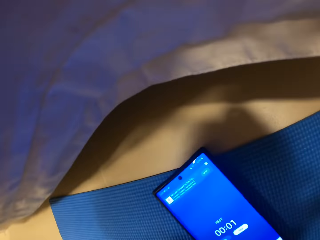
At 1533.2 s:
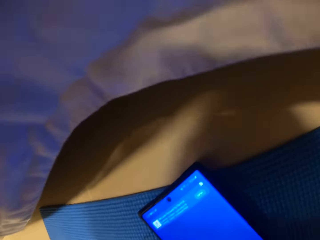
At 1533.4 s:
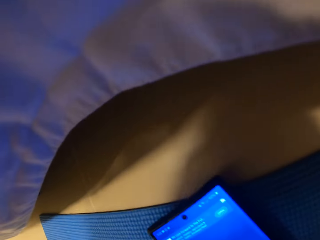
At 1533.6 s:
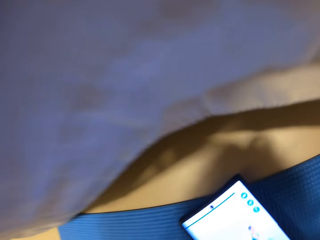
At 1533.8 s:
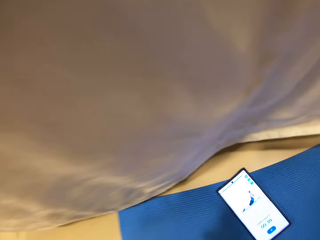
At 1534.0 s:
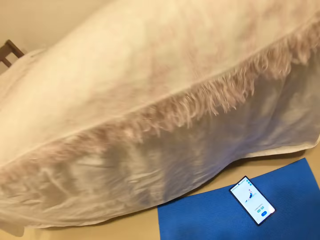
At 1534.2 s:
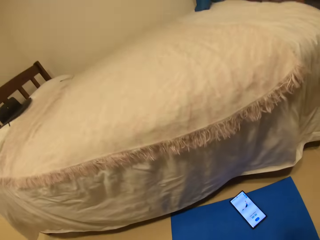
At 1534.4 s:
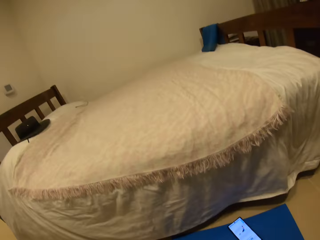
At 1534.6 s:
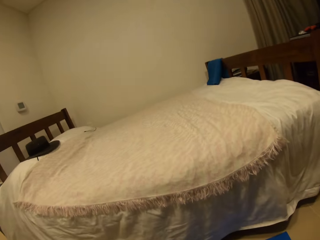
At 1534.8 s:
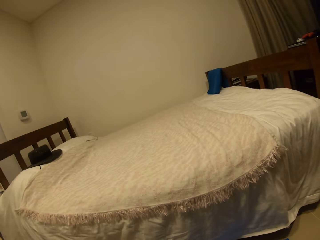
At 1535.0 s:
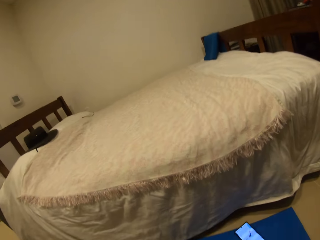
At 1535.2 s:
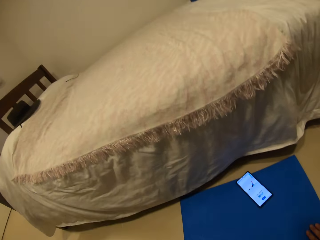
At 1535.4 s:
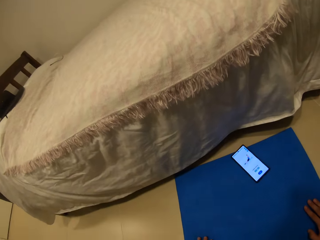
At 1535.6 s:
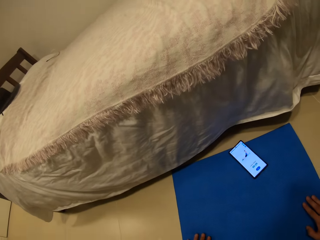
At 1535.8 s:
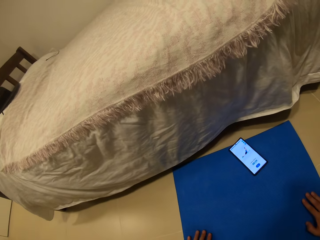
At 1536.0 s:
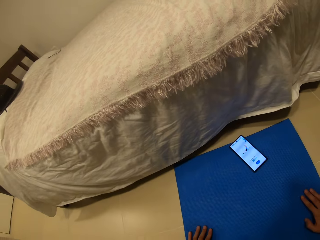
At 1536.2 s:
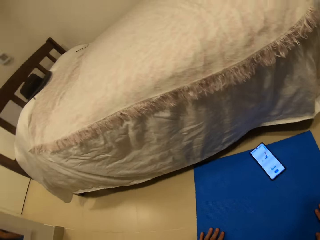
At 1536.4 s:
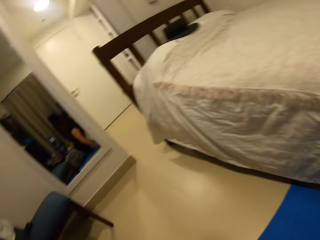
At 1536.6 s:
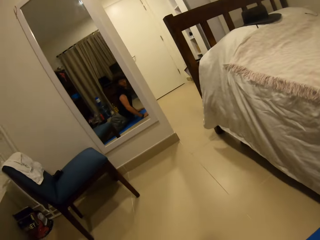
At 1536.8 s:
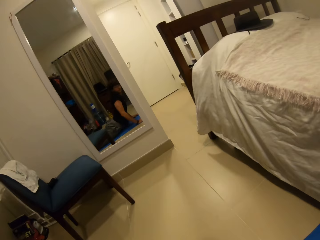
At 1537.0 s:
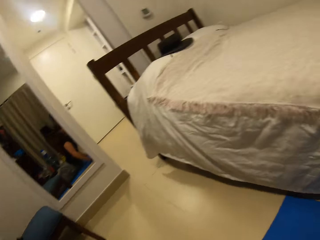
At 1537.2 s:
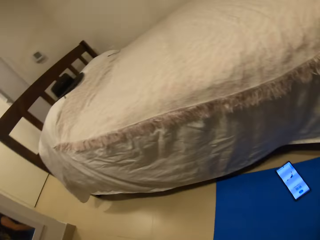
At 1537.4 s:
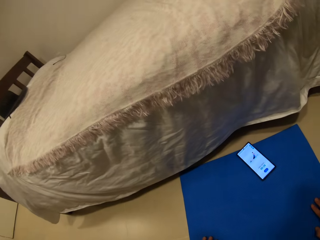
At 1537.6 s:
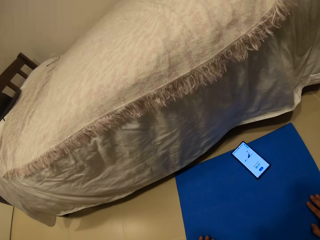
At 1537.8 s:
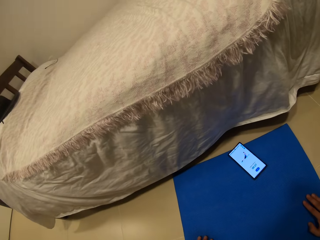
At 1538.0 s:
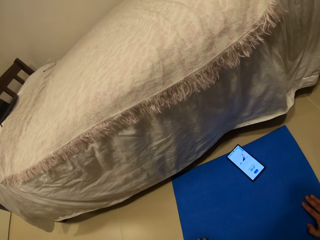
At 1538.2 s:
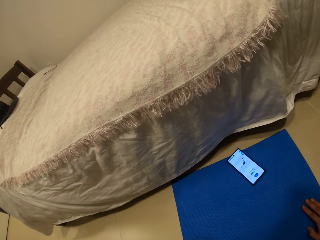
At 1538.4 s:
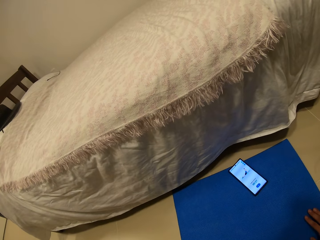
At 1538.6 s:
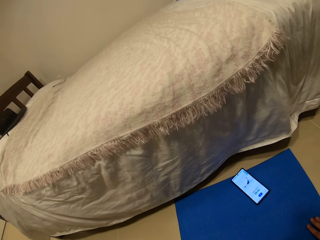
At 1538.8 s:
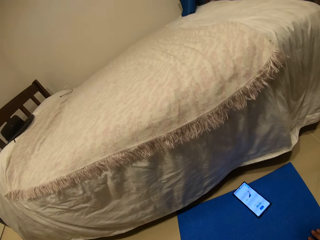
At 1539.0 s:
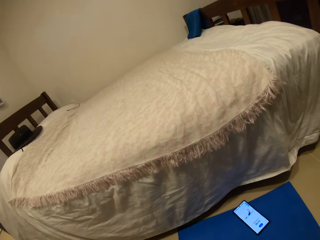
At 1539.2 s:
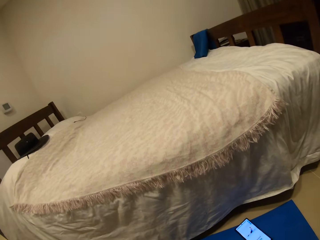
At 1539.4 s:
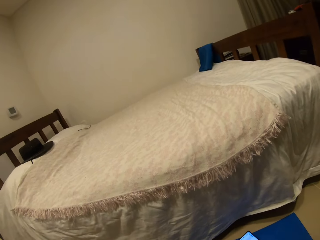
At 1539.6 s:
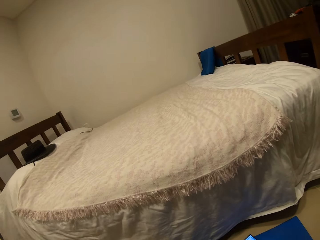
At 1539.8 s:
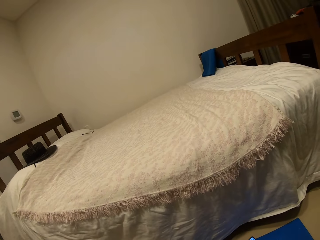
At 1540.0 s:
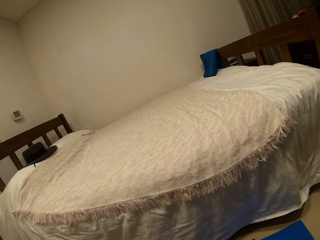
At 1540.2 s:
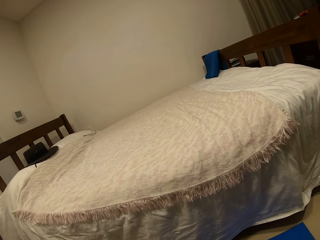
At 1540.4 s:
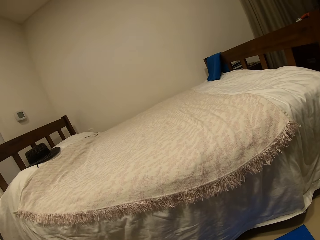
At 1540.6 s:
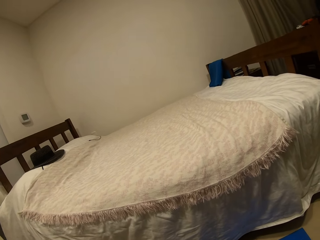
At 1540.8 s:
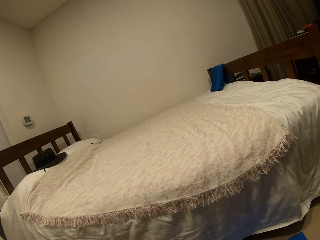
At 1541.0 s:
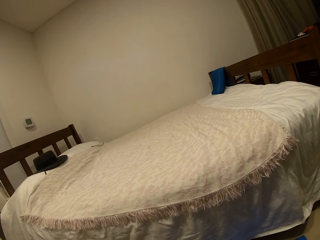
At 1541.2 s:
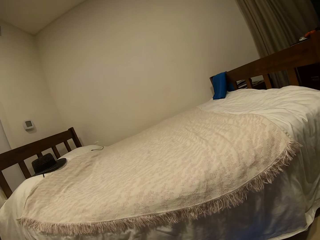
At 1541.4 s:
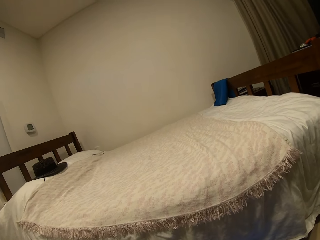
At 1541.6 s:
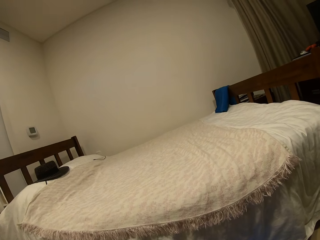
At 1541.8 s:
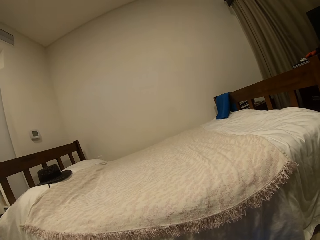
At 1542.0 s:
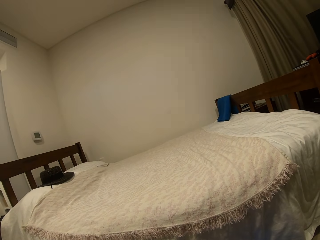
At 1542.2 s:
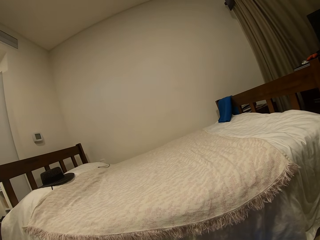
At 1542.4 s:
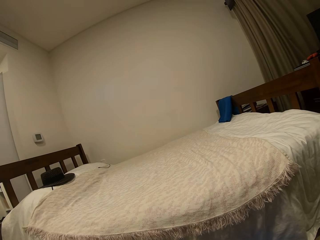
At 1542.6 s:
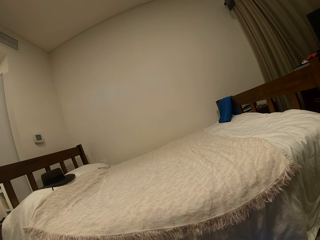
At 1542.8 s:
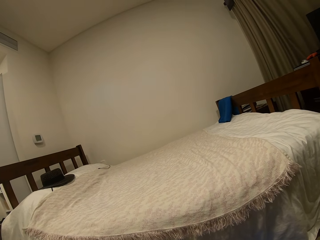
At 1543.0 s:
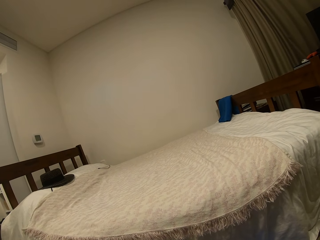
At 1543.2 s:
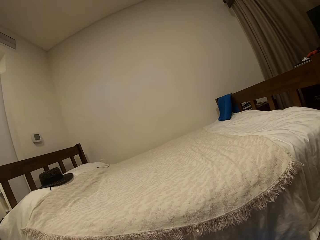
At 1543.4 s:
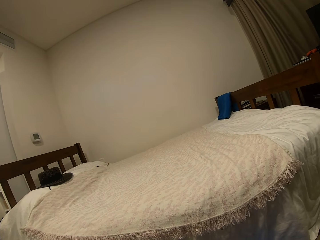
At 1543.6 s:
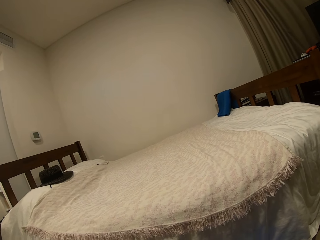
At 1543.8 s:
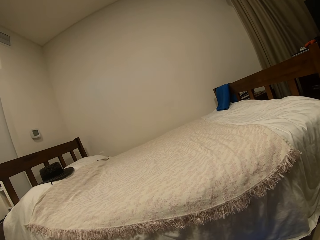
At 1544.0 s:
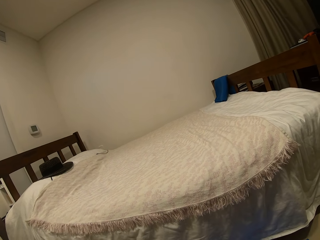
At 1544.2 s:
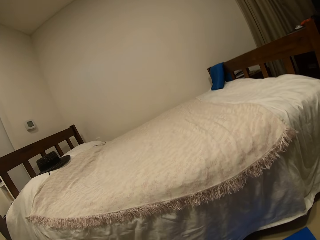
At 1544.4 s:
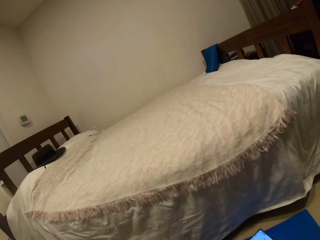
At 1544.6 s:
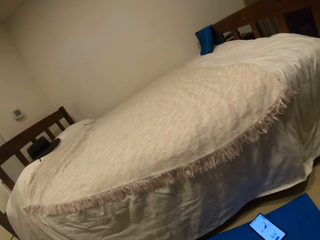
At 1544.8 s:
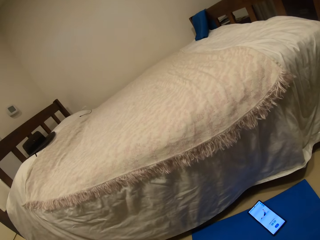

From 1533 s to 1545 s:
The camera wearer looks around the room. They look at the mirror. They look around the room.

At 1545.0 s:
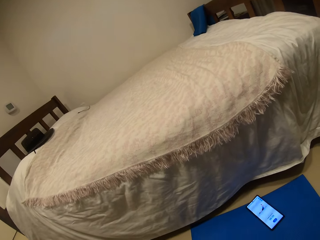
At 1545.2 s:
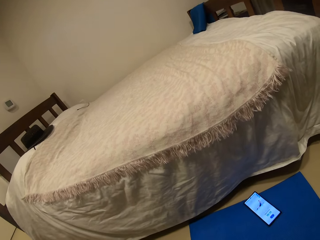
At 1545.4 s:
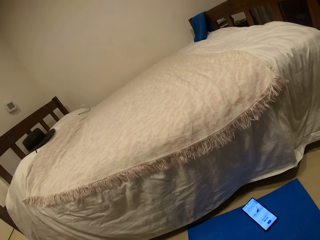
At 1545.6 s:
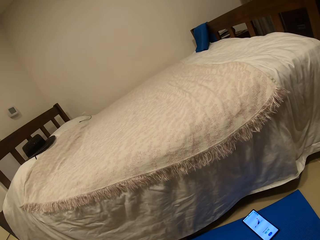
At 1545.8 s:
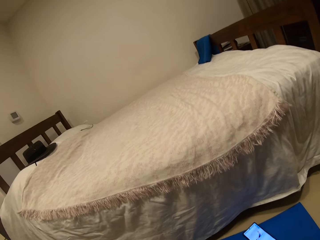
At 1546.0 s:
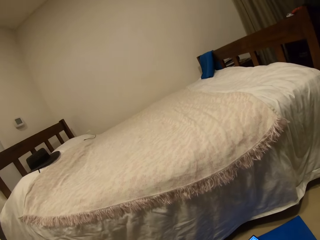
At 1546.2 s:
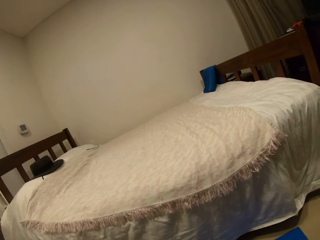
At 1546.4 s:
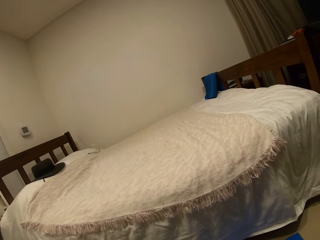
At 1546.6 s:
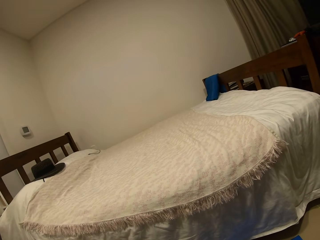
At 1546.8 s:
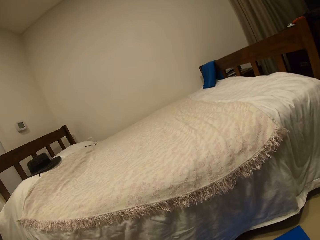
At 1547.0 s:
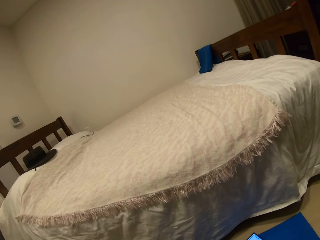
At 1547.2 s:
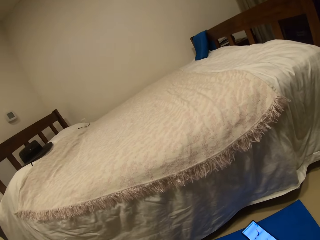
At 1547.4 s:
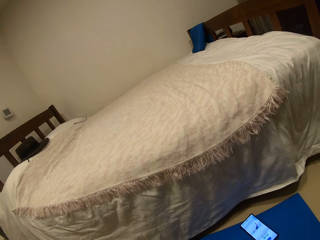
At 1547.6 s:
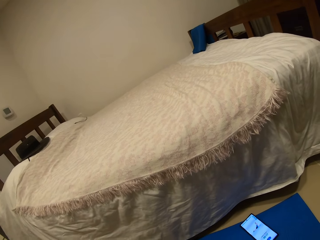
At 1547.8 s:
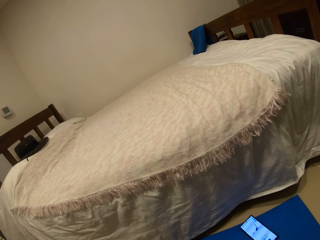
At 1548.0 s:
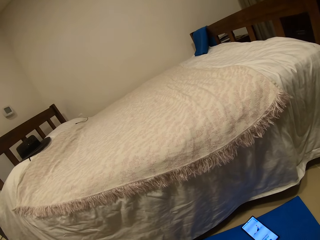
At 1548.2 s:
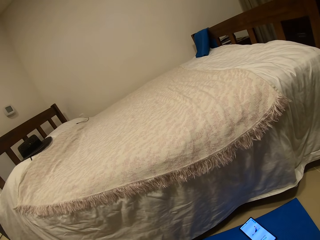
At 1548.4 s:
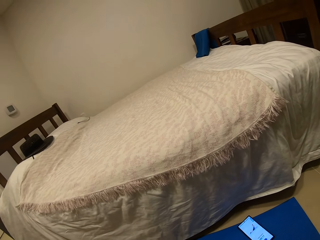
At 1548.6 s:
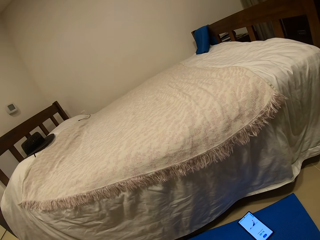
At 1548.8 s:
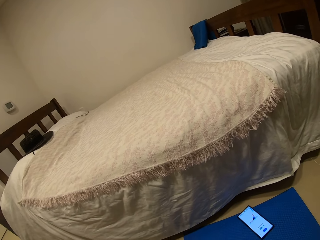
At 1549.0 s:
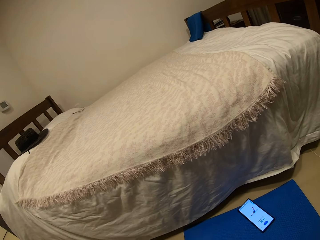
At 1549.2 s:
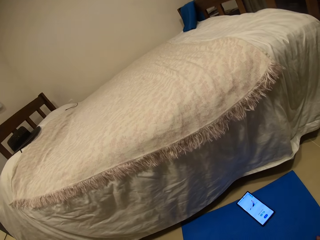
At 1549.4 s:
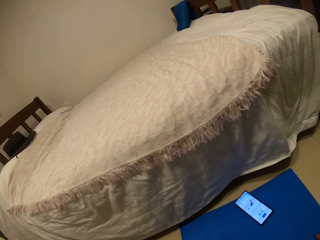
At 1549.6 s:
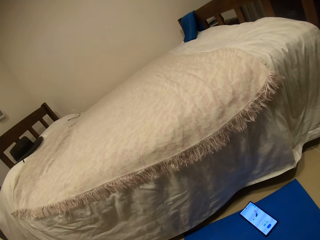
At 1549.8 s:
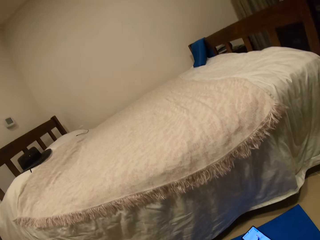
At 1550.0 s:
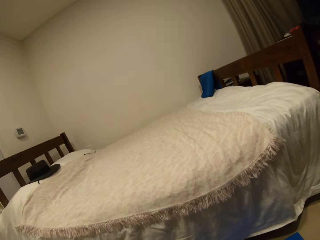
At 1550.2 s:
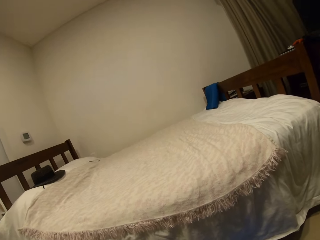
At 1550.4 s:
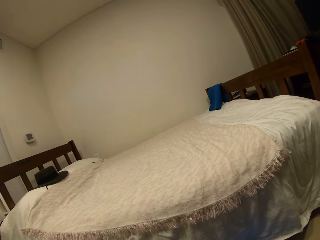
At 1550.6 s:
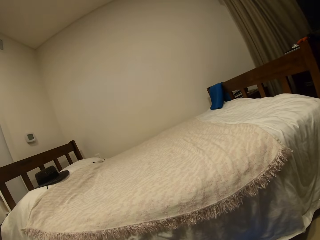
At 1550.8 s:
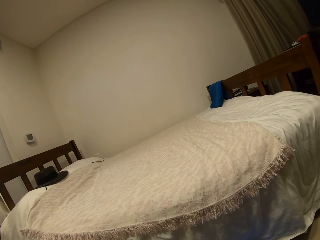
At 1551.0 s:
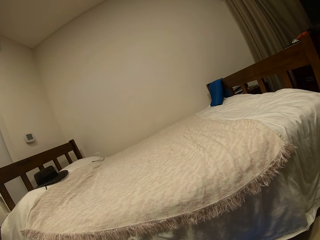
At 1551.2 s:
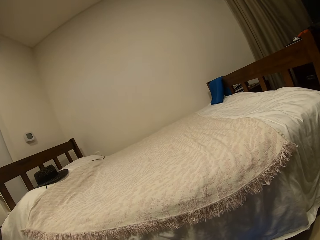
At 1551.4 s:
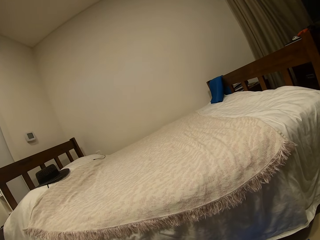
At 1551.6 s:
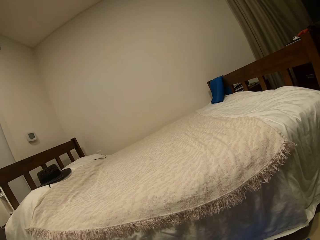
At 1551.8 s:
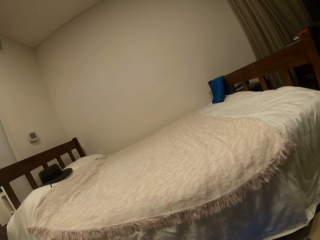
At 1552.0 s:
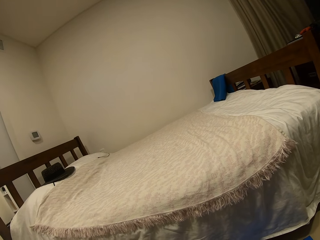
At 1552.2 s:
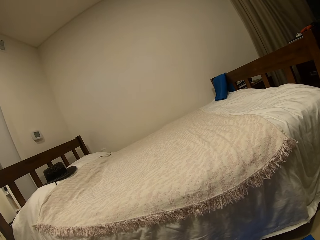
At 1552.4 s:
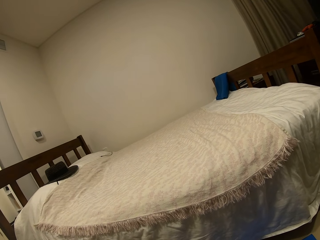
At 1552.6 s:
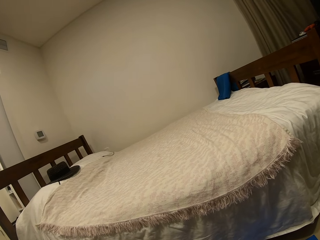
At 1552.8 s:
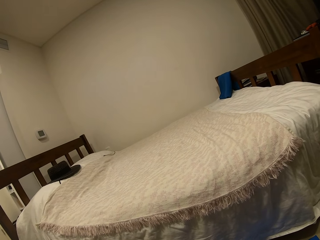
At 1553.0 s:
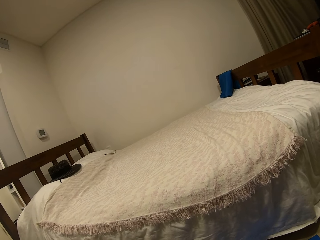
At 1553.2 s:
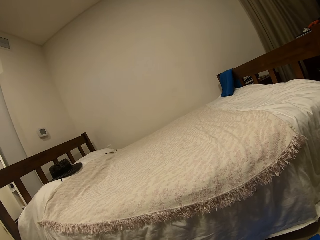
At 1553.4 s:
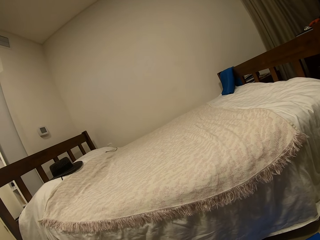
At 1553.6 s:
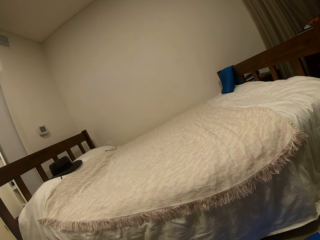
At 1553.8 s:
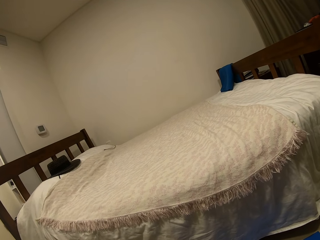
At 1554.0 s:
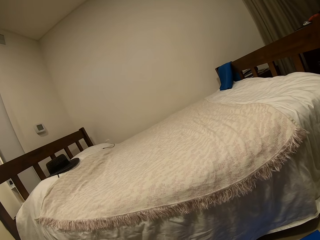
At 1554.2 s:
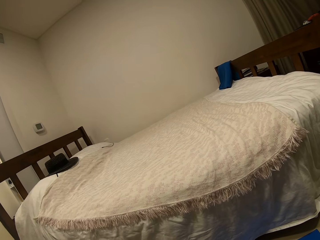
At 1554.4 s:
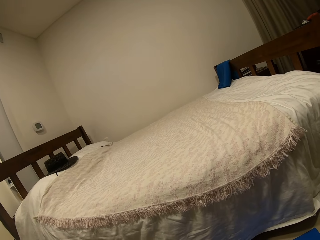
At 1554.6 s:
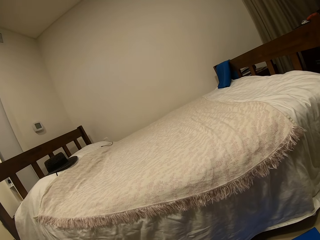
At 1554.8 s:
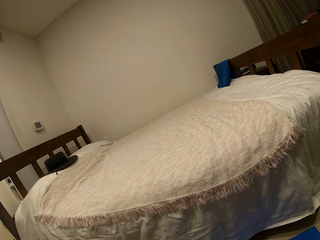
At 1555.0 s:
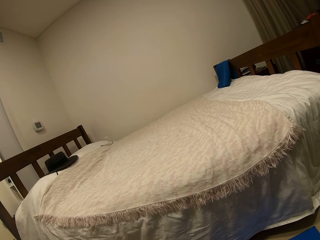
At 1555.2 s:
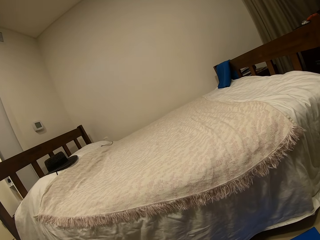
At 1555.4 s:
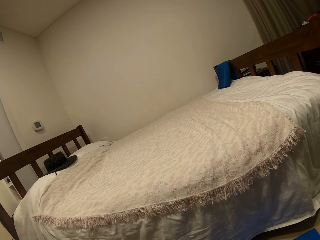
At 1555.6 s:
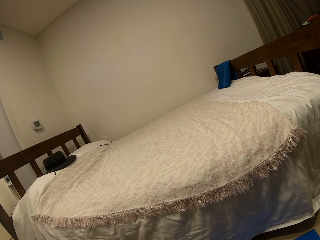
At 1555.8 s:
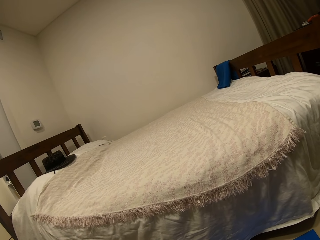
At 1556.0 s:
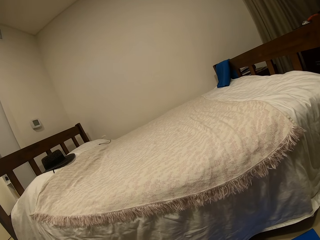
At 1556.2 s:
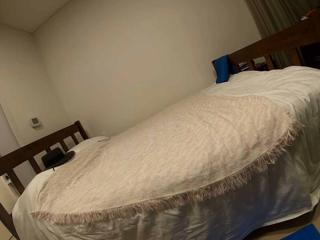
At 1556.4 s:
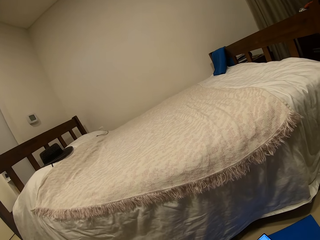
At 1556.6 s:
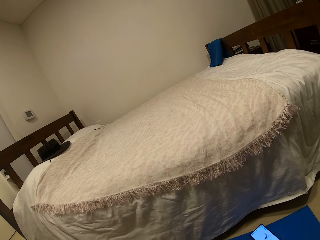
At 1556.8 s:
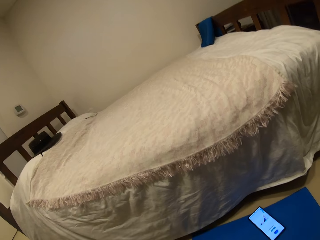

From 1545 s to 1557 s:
The camera wearer looks at the bed.
